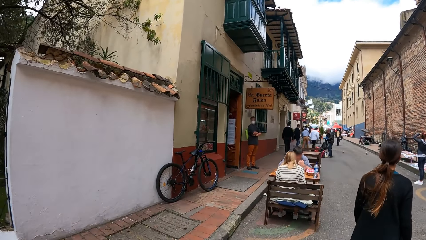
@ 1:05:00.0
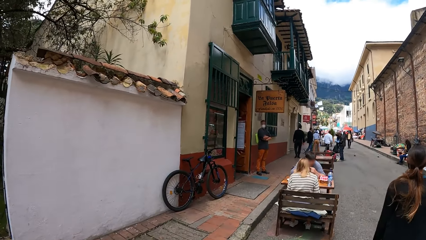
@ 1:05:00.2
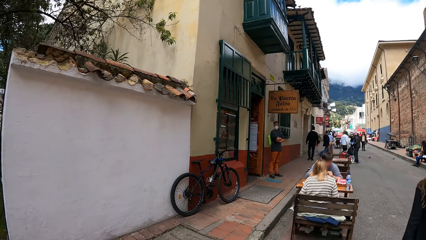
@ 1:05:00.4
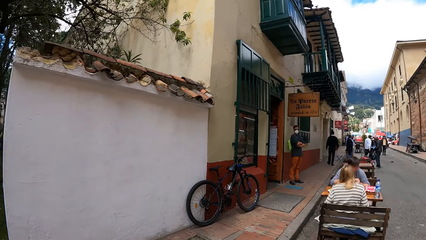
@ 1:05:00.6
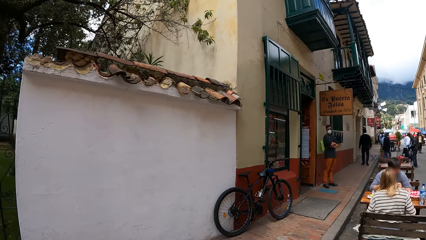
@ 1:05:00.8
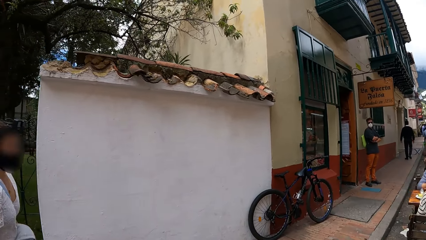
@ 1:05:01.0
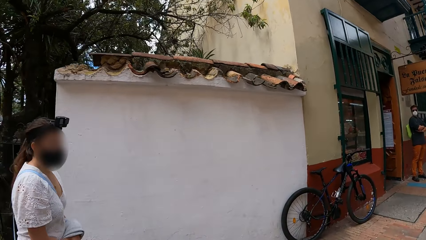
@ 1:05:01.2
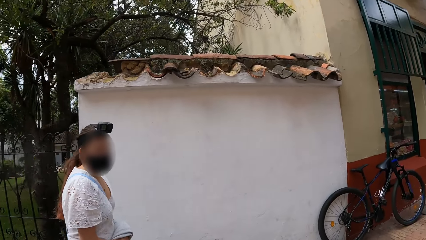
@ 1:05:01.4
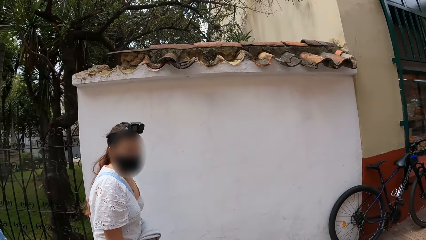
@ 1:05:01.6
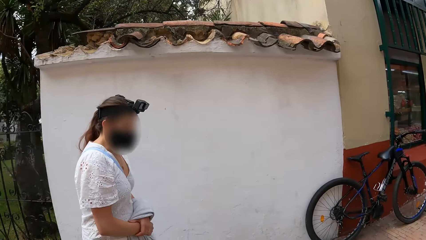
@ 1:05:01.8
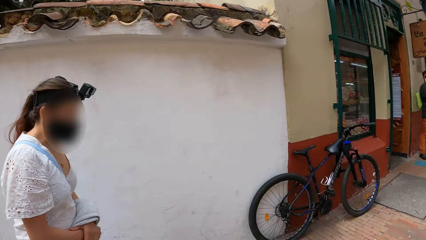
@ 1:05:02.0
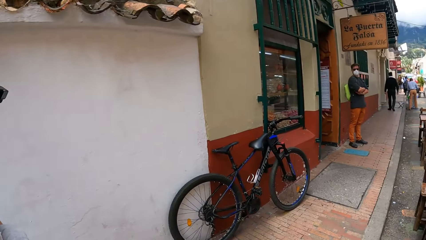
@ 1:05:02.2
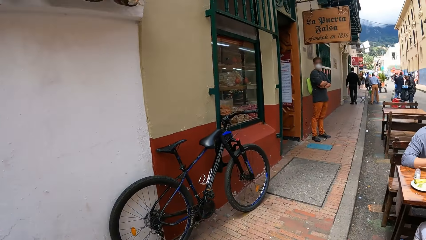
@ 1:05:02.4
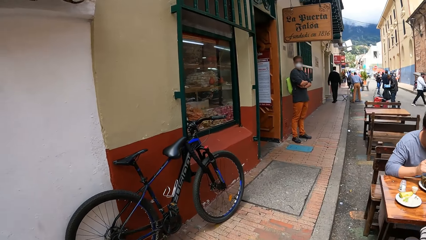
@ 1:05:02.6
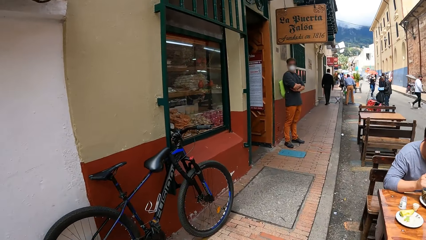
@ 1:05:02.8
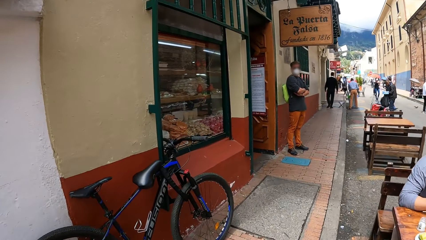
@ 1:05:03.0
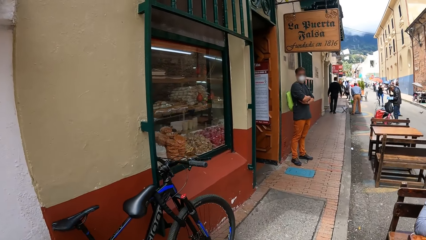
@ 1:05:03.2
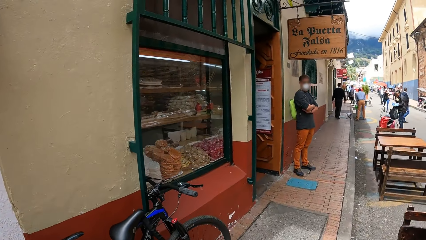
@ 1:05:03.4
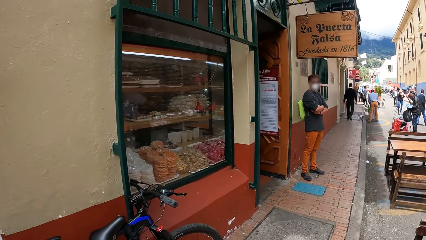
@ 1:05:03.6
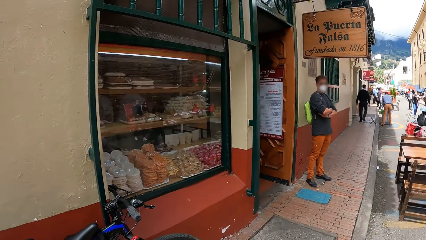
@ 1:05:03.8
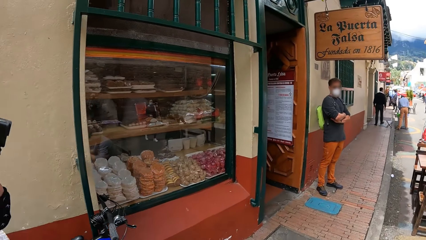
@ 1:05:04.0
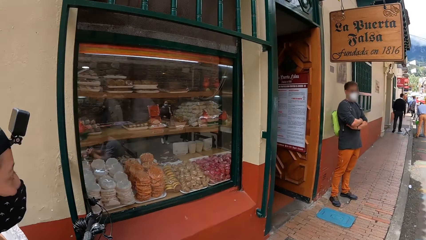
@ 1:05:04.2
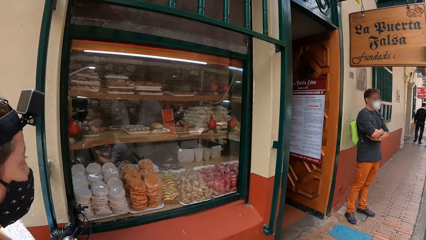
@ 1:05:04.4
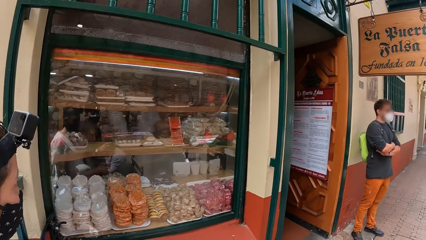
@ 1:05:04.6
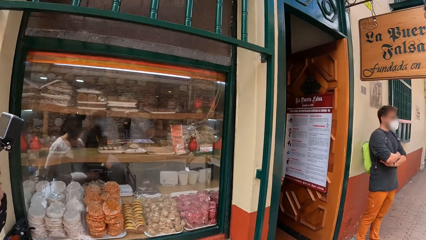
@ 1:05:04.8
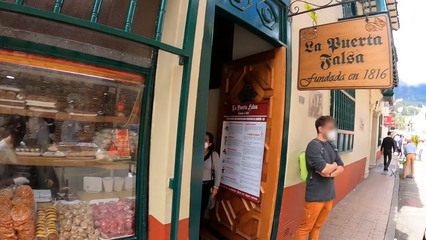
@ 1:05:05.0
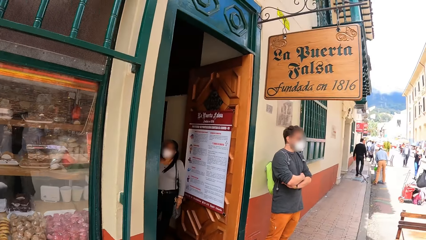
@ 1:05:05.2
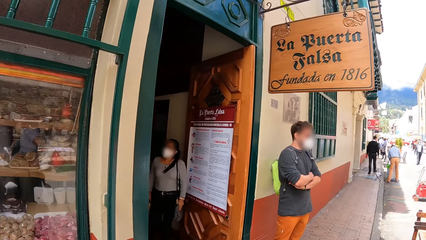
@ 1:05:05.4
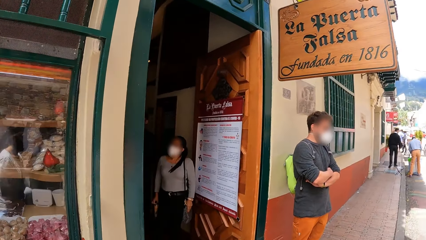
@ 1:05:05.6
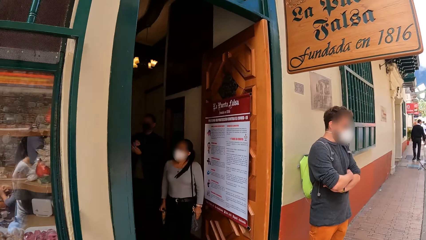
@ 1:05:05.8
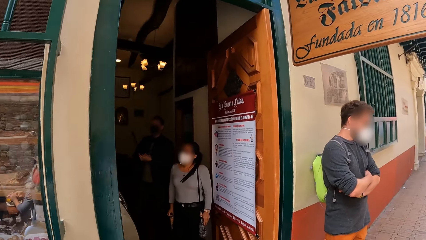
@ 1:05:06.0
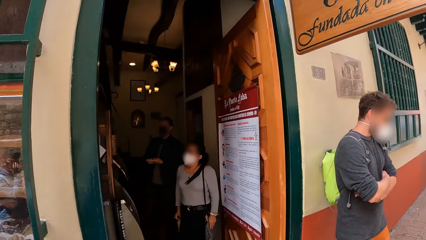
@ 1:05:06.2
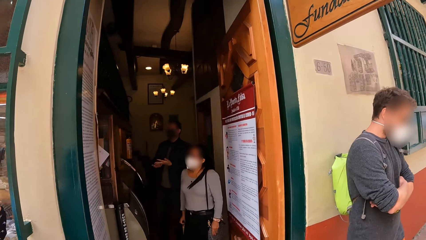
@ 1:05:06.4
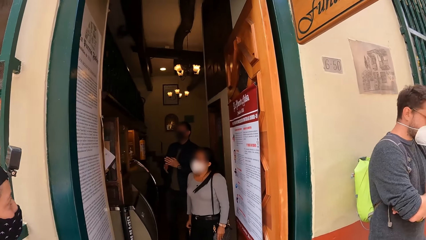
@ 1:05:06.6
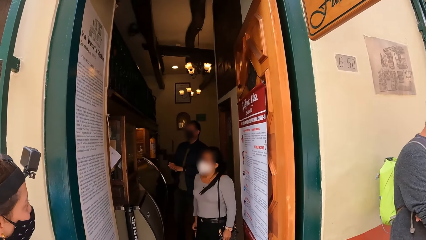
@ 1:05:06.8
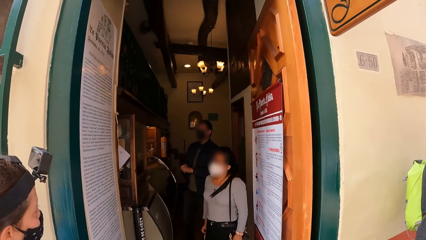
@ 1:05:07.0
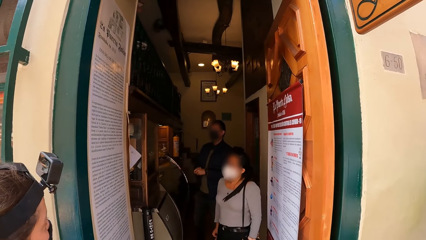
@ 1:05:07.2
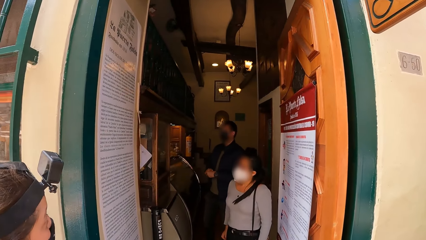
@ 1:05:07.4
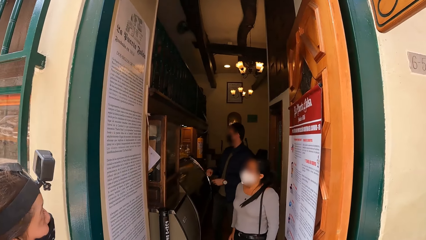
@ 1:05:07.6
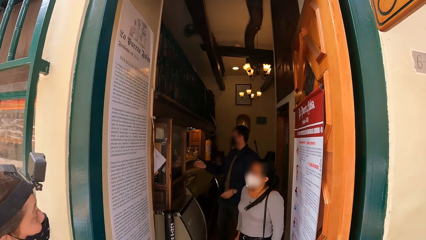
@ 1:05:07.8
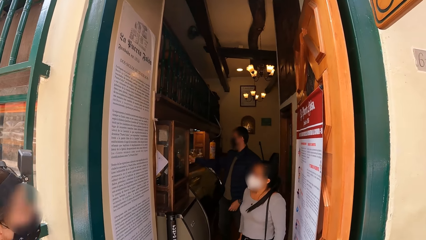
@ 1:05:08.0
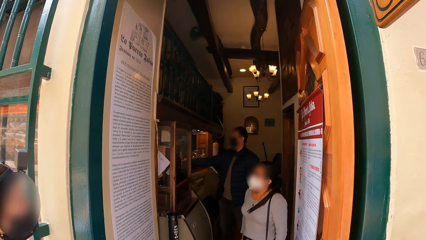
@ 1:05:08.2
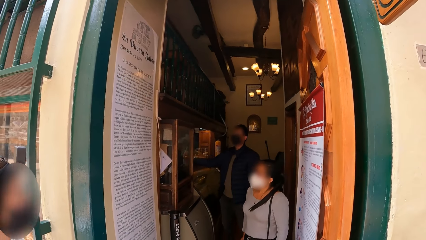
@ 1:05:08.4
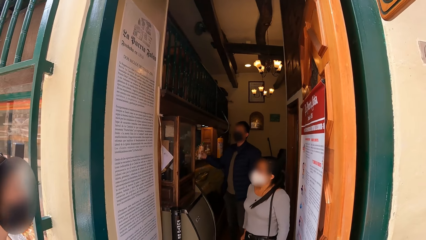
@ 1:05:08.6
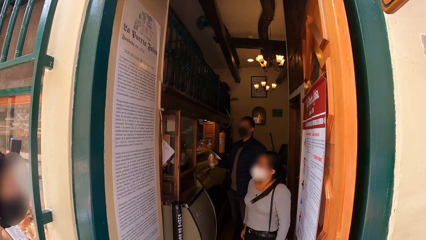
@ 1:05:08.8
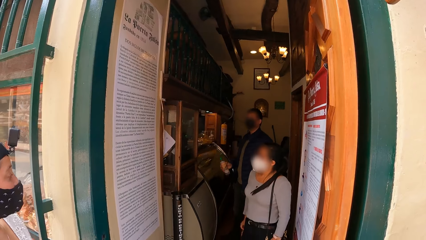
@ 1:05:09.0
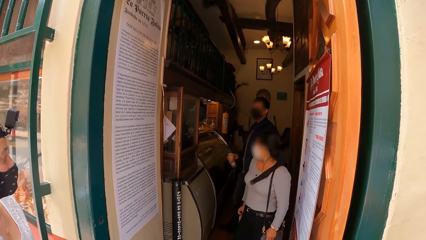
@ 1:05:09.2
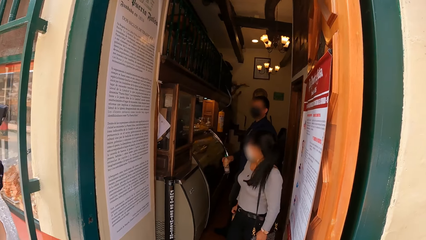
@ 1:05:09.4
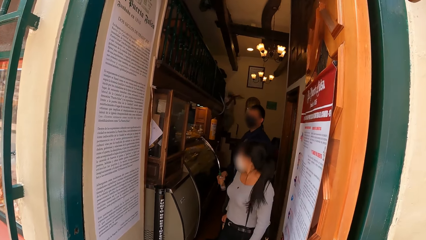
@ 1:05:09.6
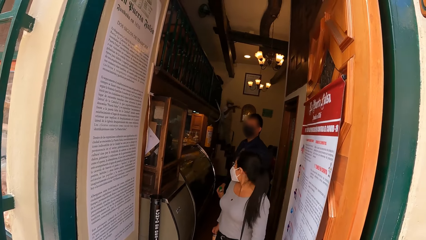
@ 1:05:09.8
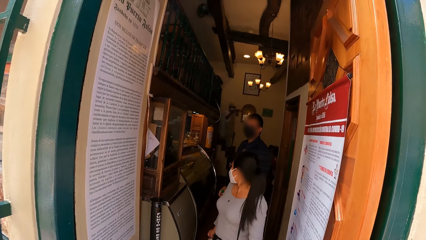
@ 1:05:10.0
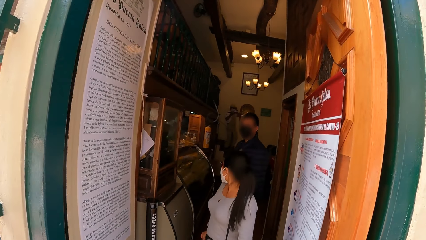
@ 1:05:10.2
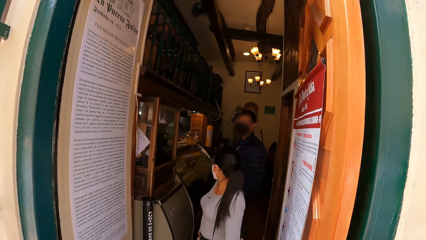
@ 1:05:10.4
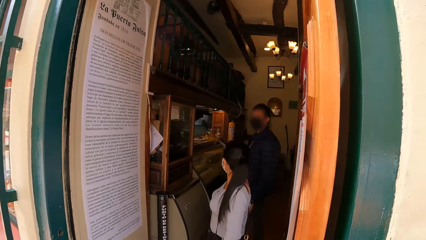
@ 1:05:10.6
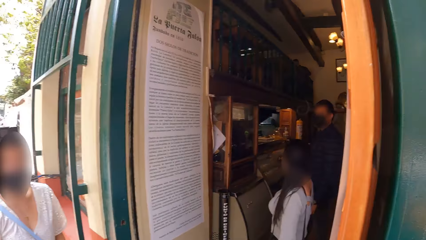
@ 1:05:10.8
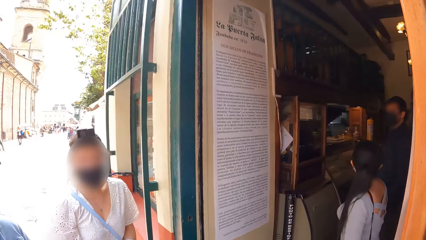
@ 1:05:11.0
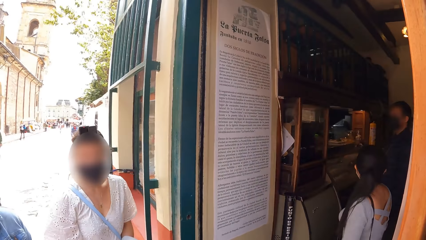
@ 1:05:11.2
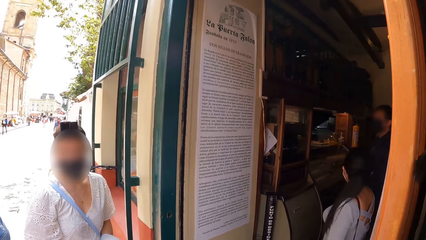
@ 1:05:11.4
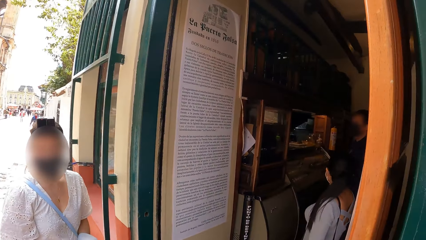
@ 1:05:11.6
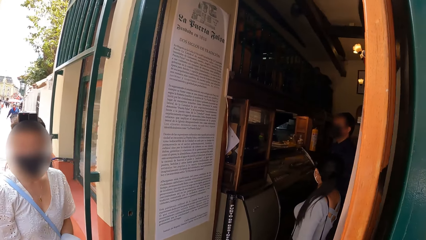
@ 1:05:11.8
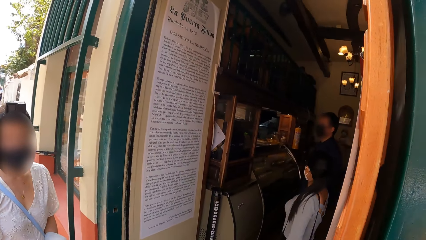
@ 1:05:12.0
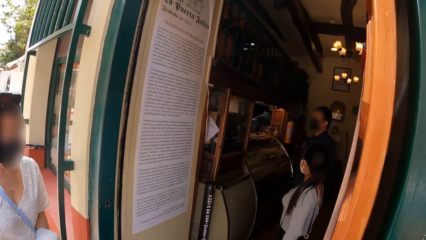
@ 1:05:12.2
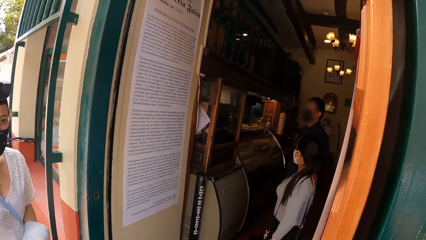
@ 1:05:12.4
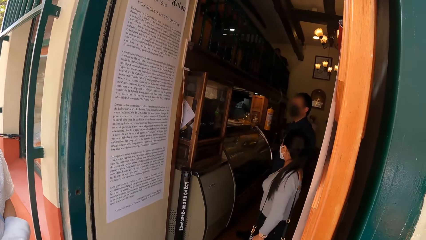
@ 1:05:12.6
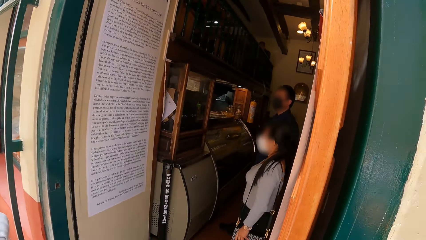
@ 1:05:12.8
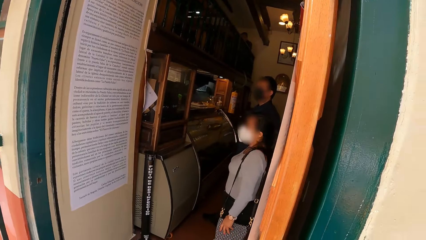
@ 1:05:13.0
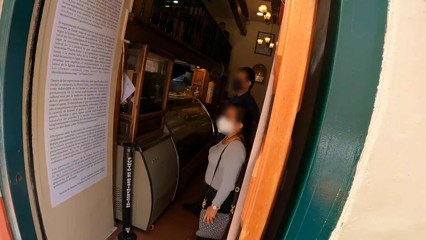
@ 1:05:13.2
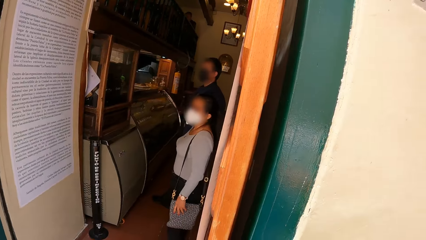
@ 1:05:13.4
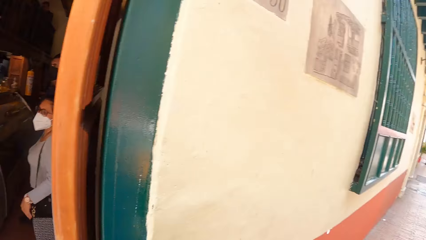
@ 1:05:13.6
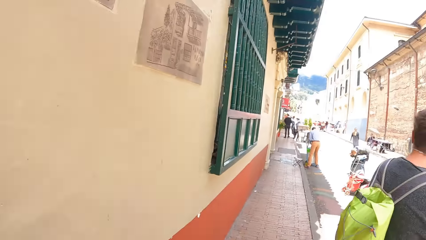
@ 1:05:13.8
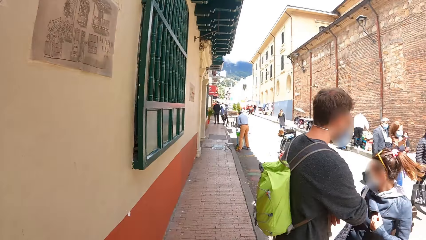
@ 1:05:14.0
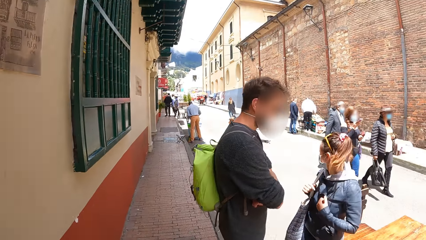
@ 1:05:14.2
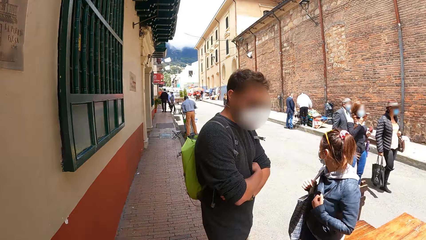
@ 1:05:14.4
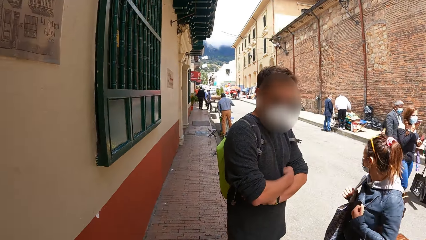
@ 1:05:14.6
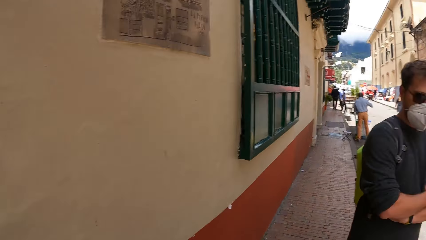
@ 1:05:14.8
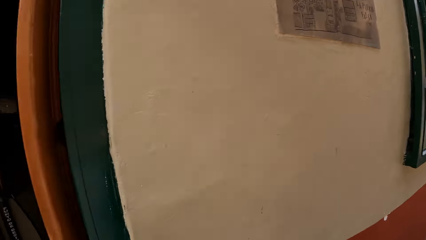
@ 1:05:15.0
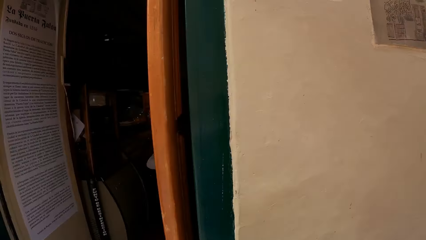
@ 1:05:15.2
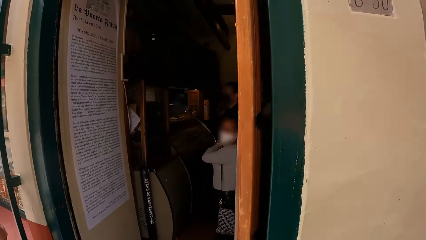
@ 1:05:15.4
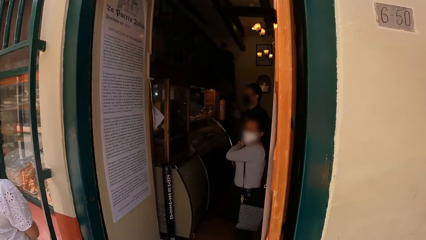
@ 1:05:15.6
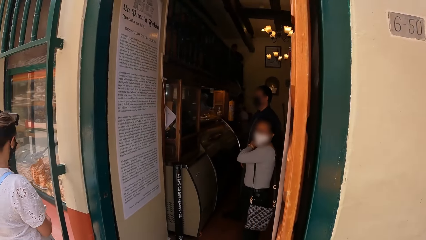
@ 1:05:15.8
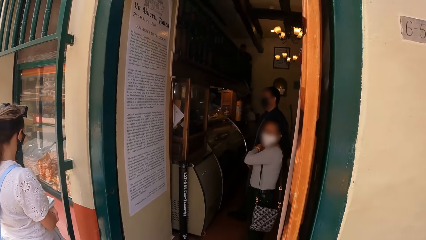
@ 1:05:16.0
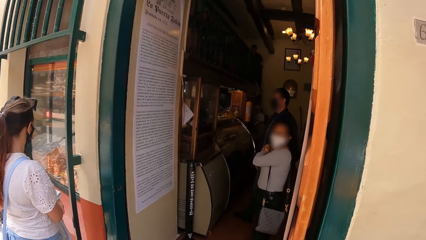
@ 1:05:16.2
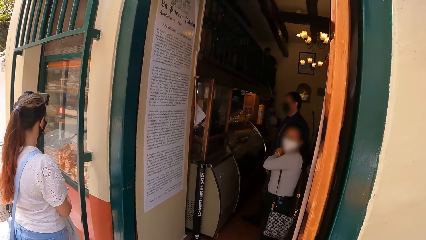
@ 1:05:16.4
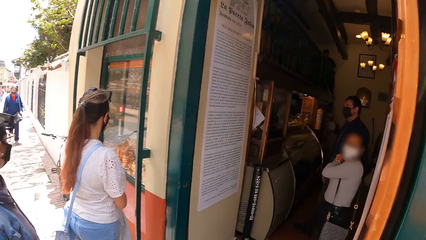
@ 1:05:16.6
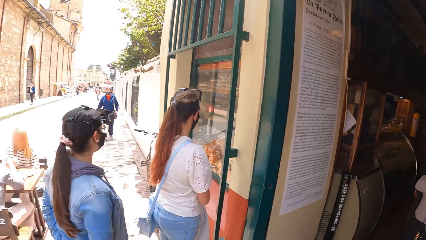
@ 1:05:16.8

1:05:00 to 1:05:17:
The camera wearer looks at a lady. They walk around. They look at another lady and a man. The man picks a bottle from a table with his right hand. The camera wearer looks at the first lady. They look around.
